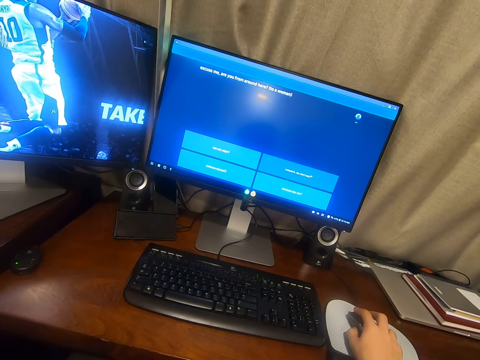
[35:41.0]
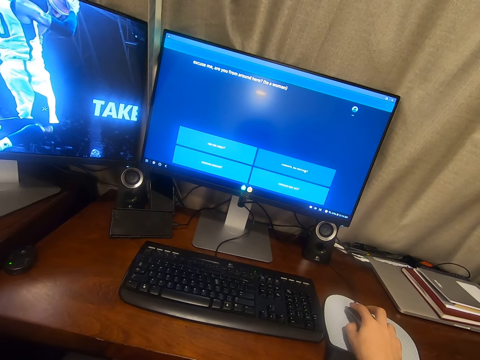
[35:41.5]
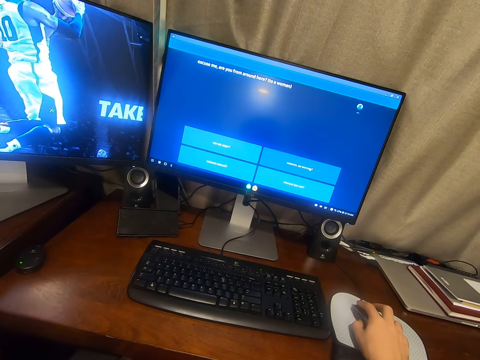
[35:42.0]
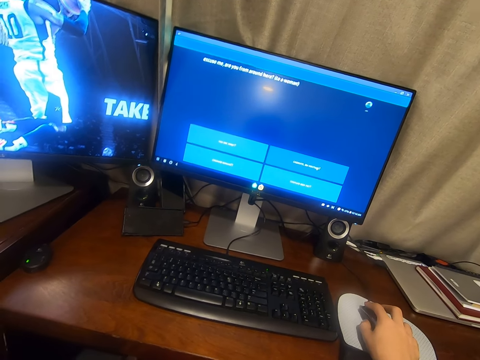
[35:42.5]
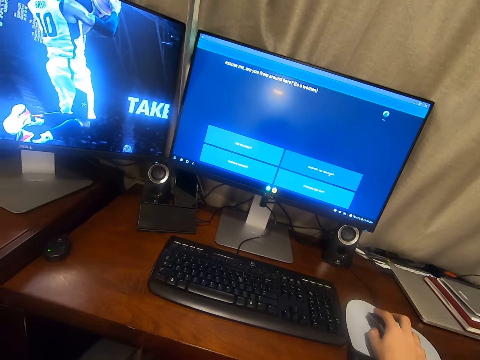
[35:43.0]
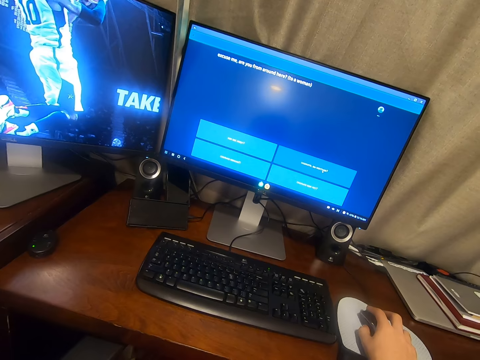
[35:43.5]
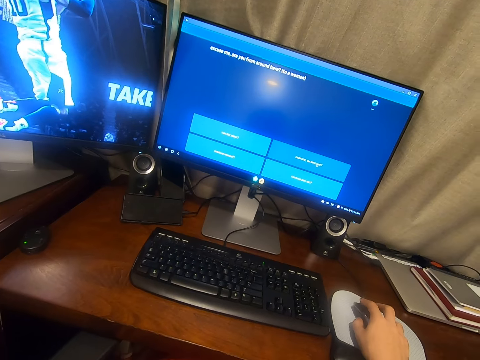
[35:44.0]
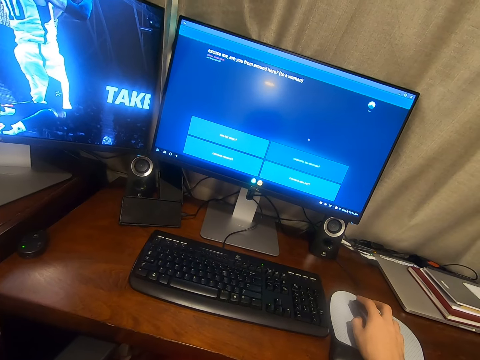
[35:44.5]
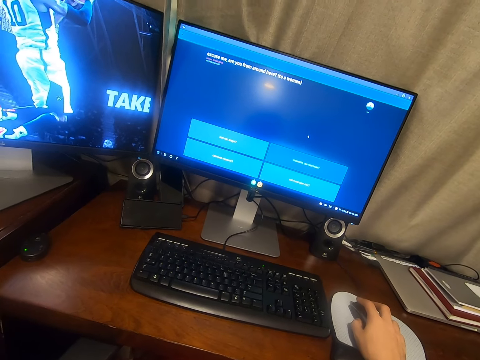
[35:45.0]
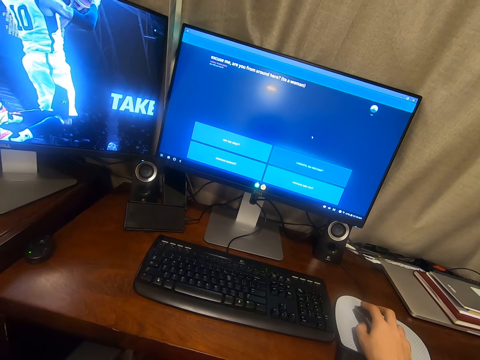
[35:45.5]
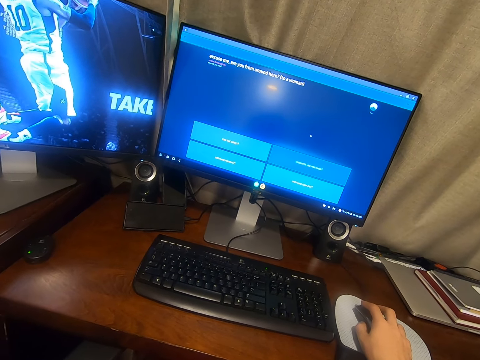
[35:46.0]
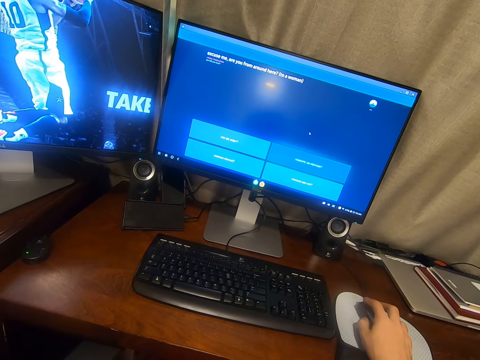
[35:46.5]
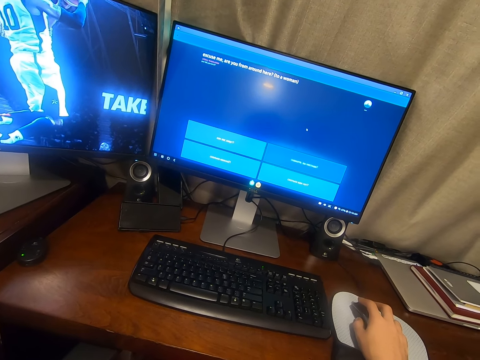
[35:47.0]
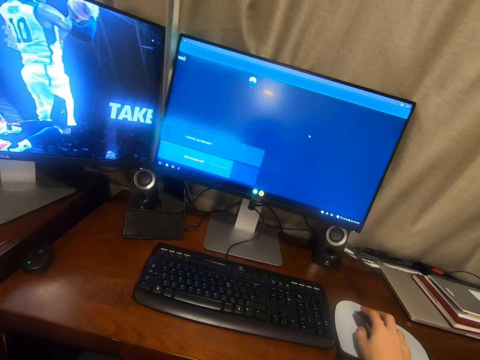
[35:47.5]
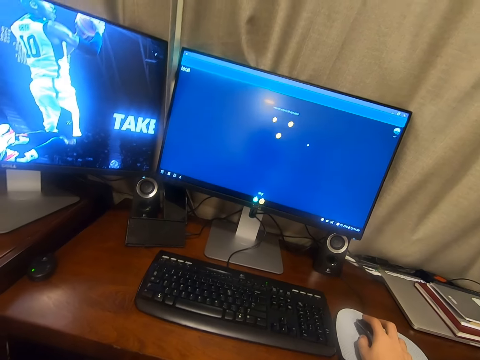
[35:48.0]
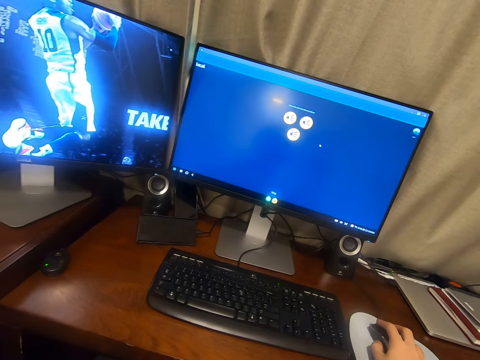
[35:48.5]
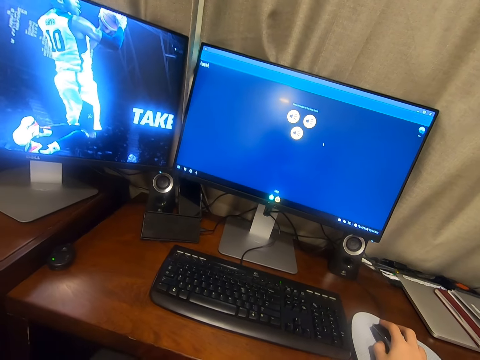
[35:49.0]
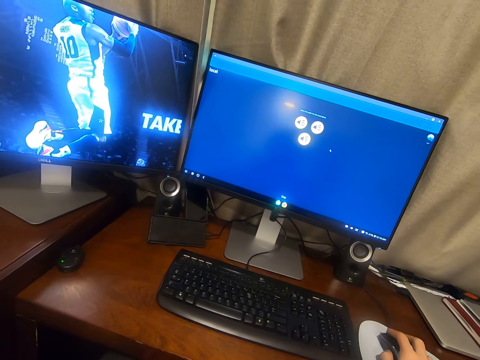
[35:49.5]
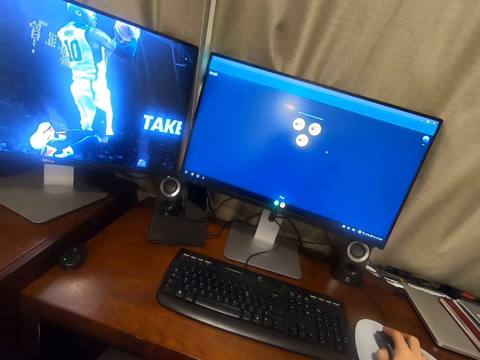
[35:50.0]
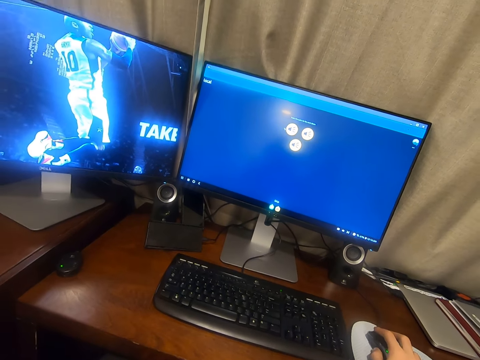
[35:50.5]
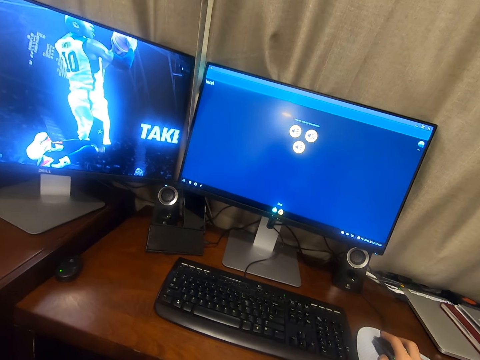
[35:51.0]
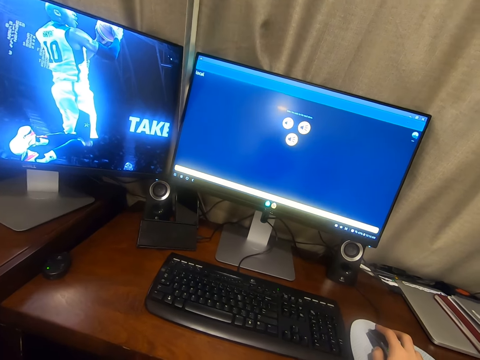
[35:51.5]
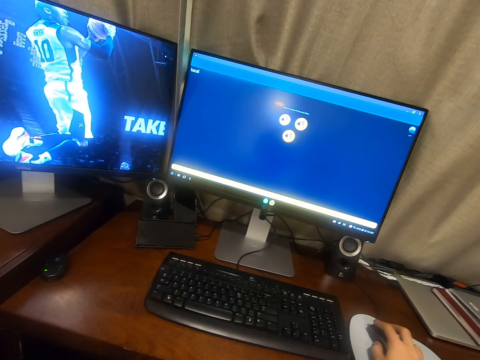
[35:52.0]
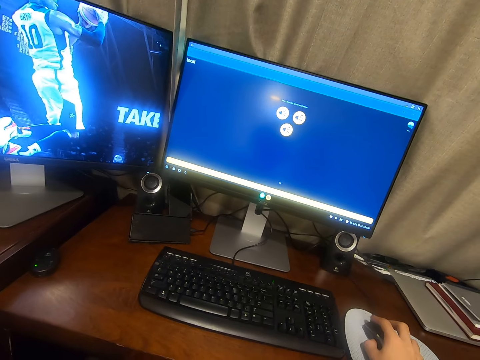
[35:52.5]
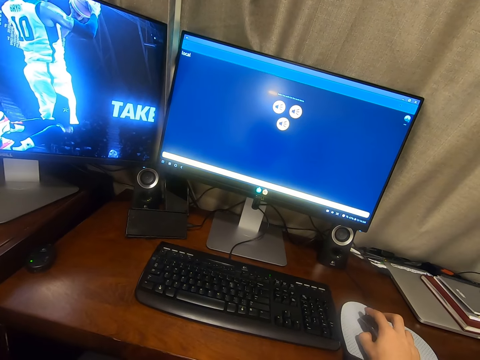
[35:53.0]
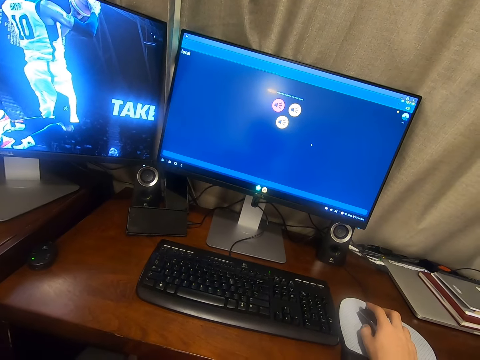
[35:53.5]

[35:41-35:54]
The camera wearer operates the mouse.

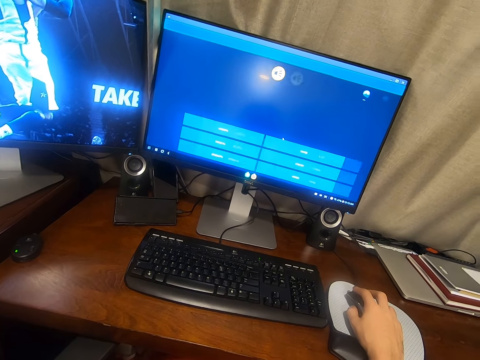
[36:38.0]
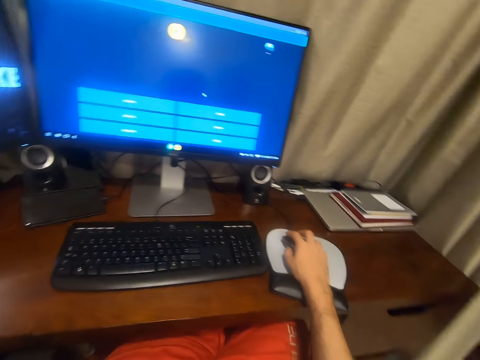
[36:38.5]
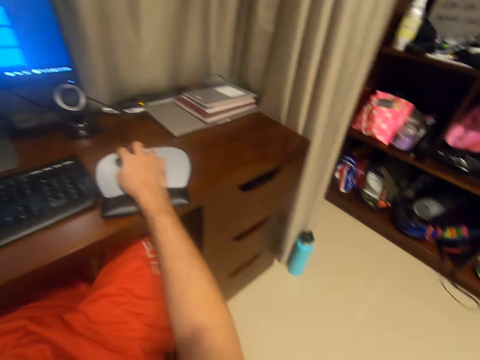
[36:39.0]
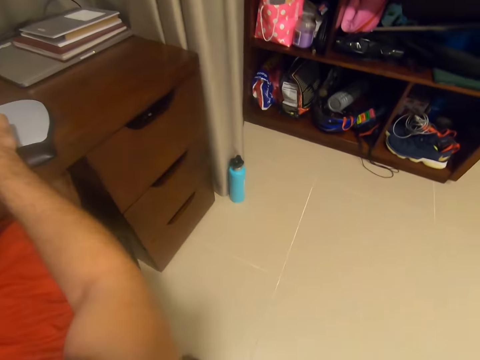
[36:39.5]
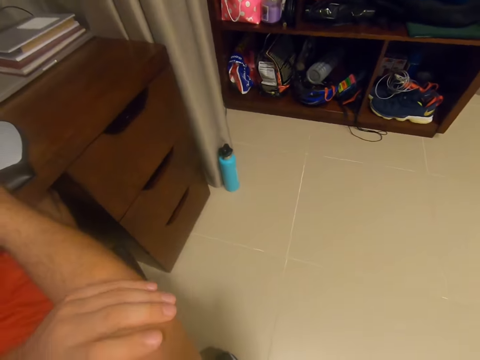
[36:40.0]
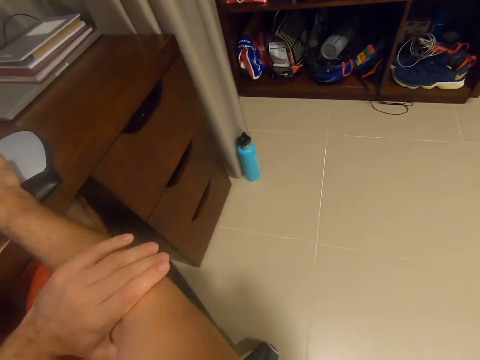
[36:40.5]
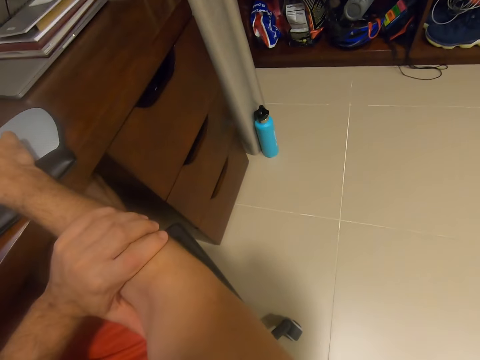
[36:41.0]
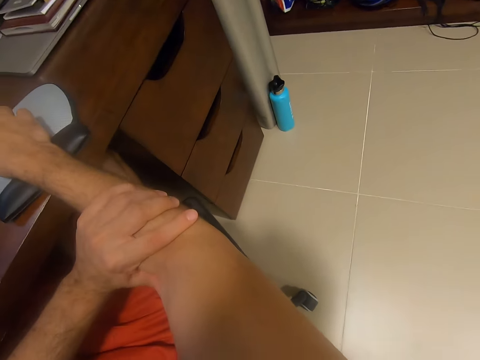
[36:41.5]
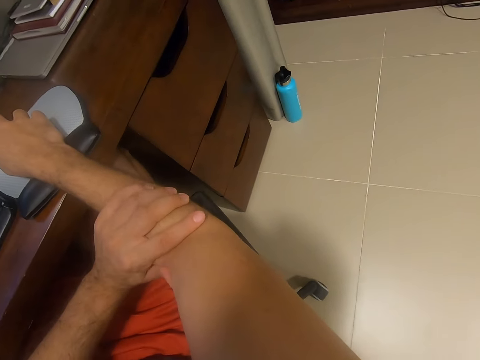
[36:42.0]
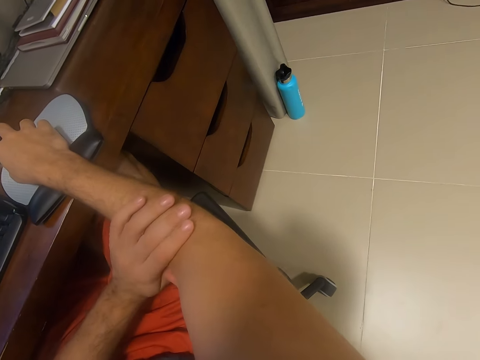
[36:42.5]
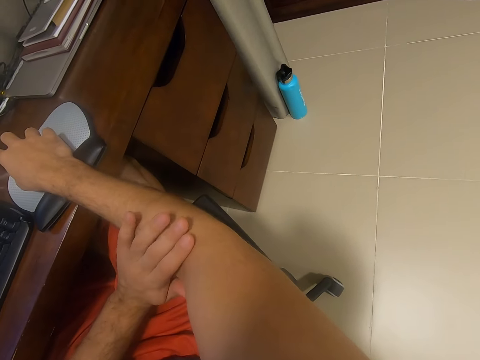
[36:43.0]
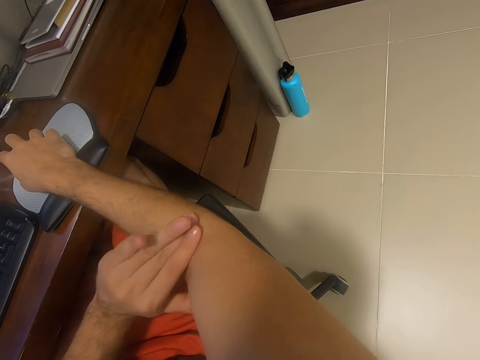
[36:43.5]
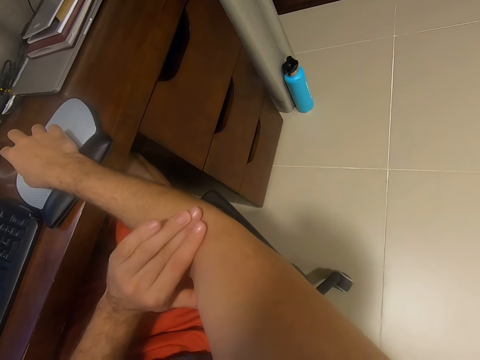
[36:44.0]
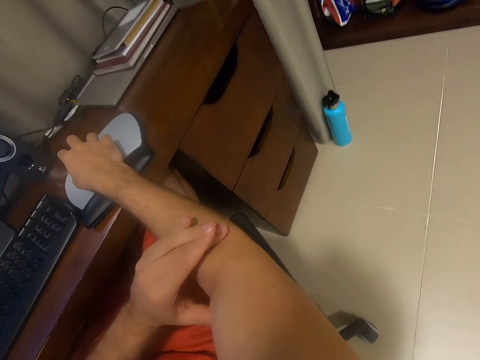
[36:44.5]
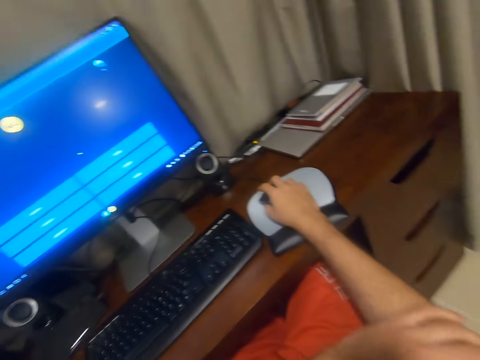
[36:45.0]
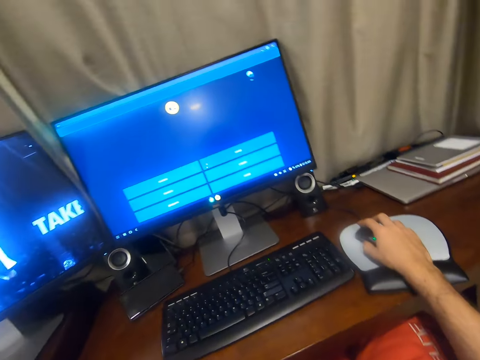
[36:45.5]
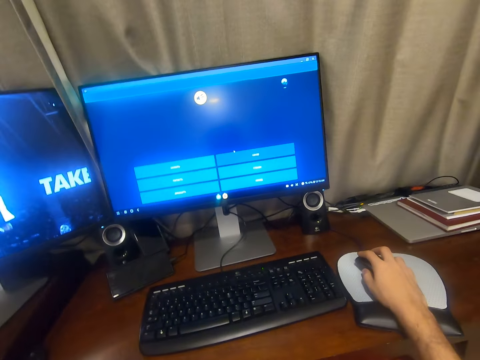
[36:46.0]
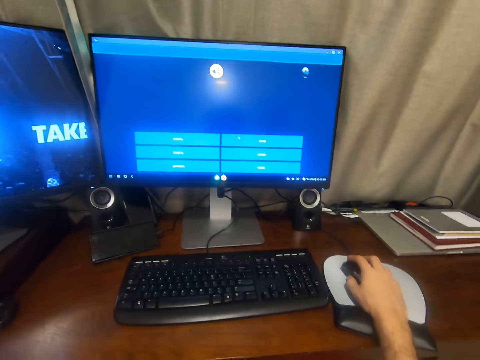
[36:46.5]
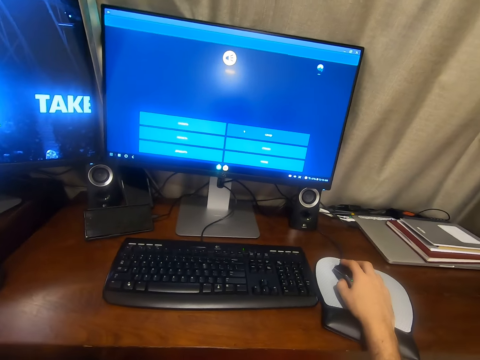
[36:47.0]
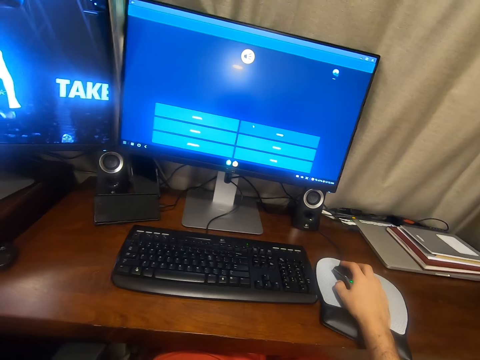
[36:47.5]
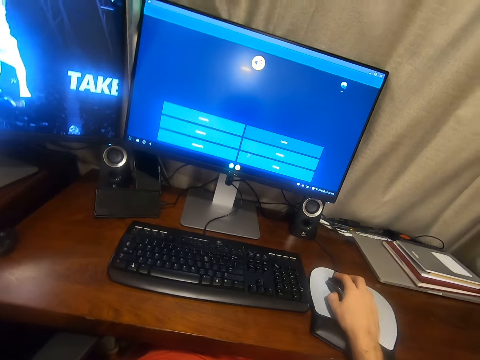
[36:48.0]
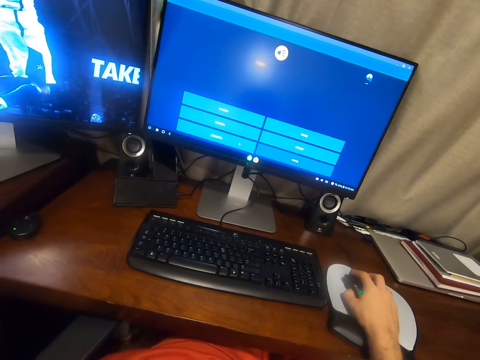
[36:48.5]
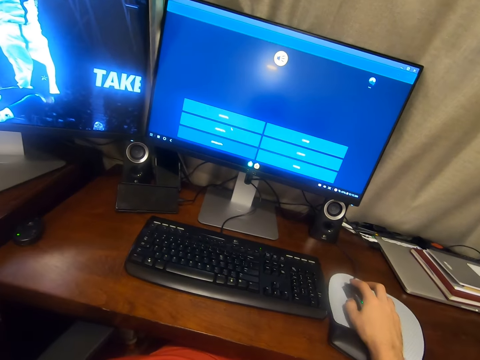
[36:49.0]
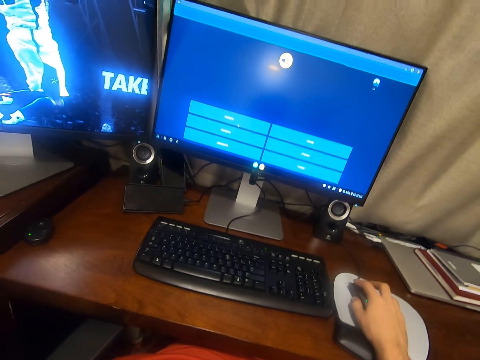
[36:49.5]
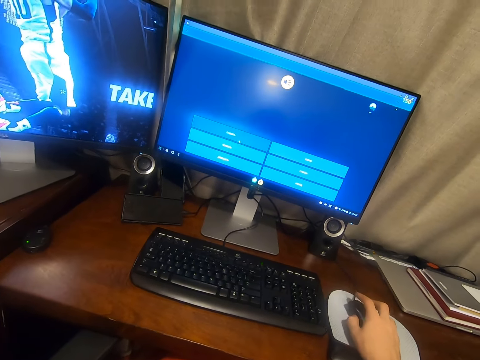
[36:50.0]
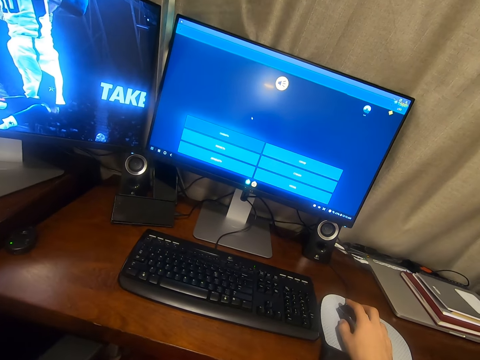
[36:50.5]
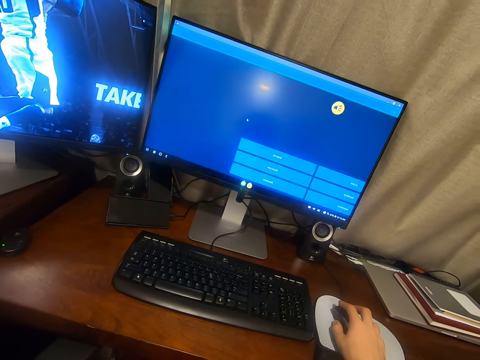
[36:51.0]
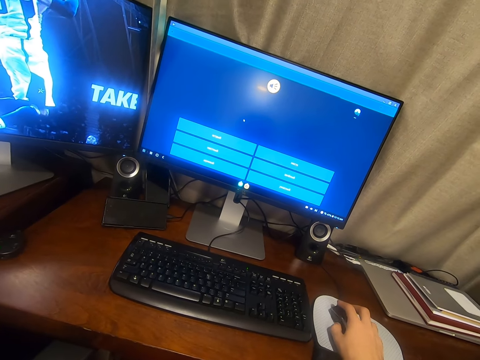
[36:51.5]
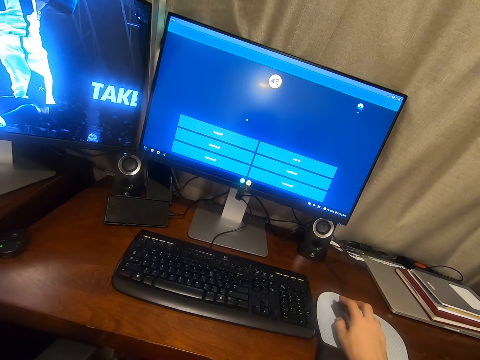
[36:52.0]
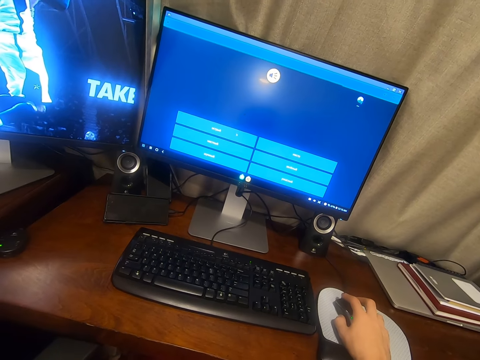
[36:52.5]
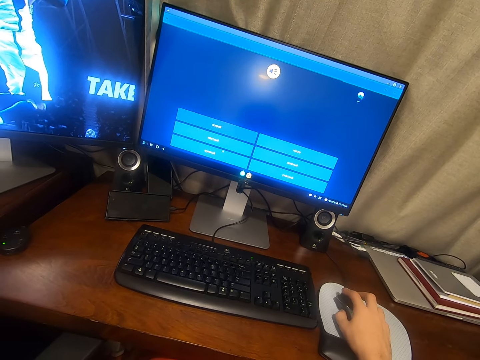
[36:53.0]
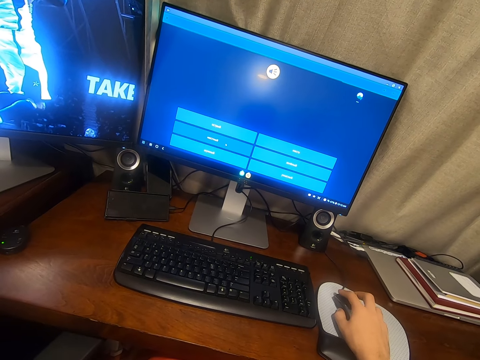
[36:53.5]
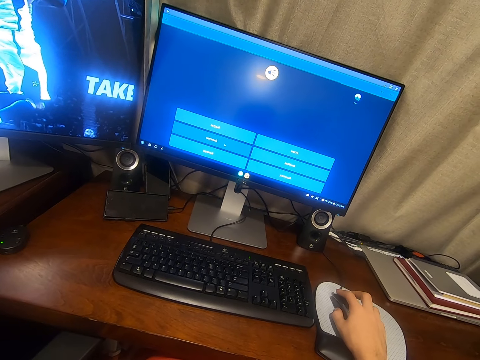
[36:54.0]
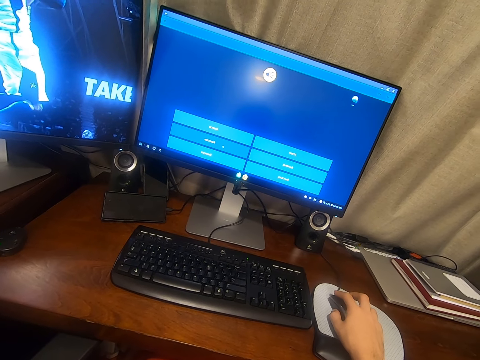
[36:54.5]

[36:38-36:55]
The camera wearer looks around the room. He touches his hand. He rubs the arm with the left hand. He stares at the screen. He operates a desktop with a mouse.
